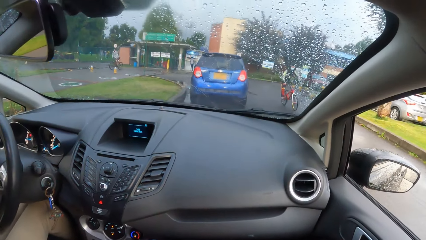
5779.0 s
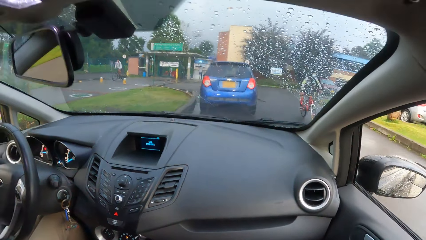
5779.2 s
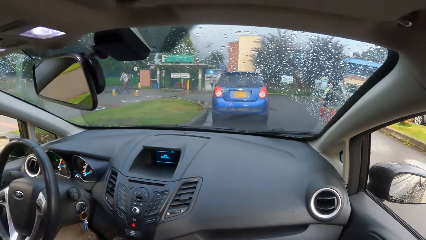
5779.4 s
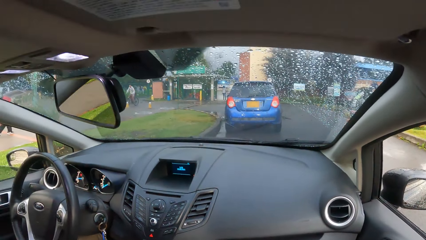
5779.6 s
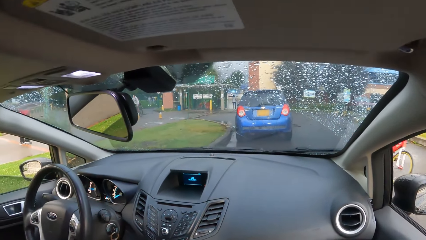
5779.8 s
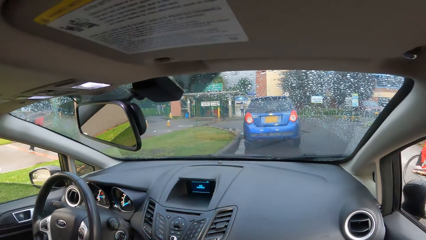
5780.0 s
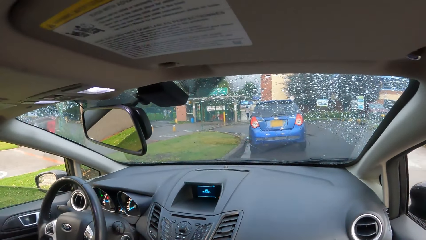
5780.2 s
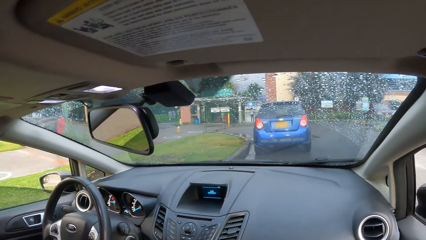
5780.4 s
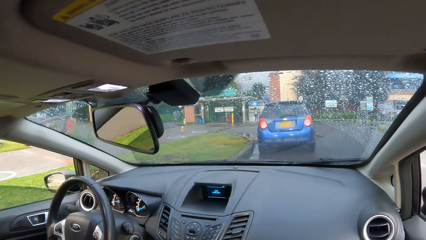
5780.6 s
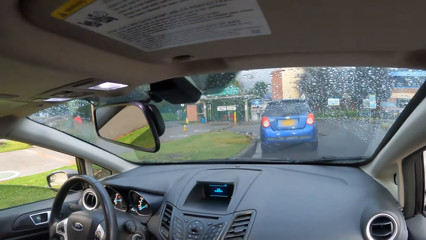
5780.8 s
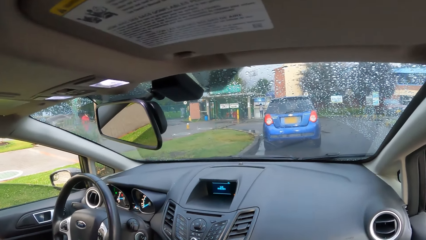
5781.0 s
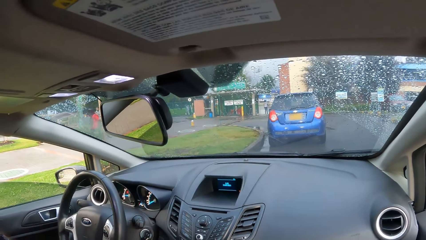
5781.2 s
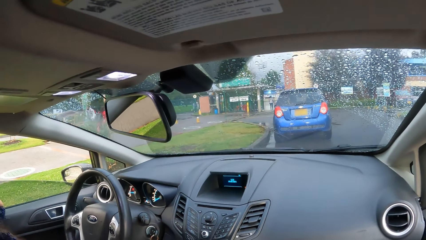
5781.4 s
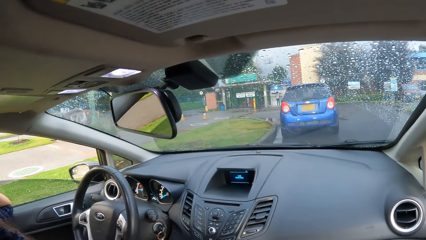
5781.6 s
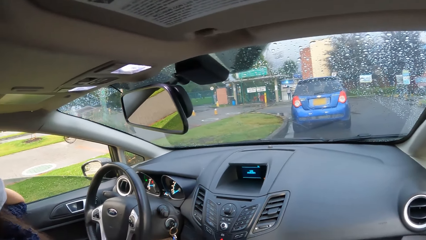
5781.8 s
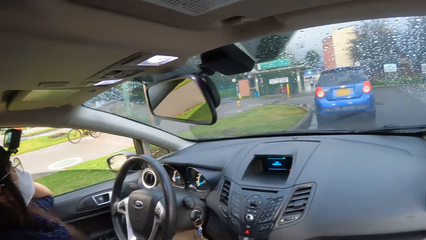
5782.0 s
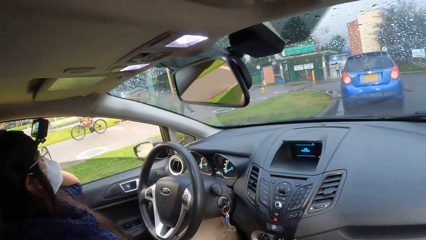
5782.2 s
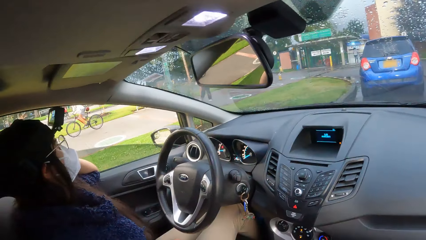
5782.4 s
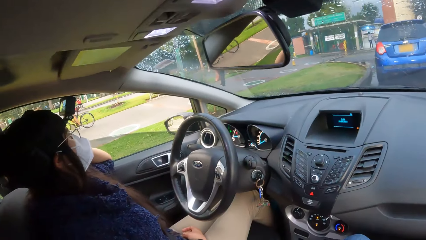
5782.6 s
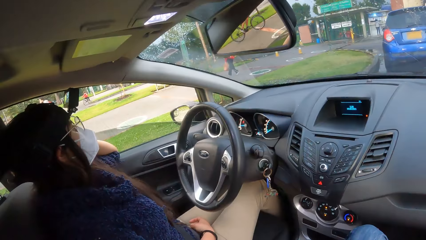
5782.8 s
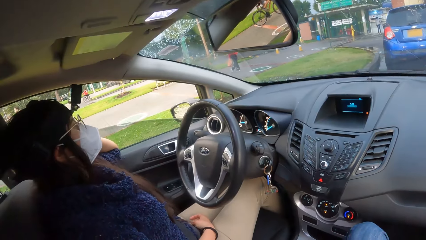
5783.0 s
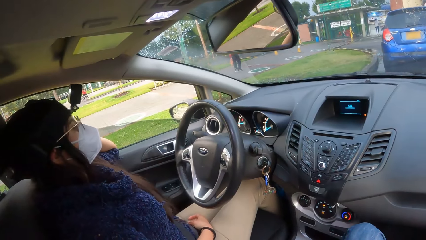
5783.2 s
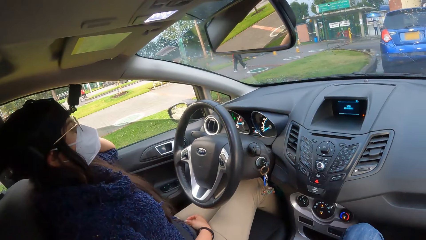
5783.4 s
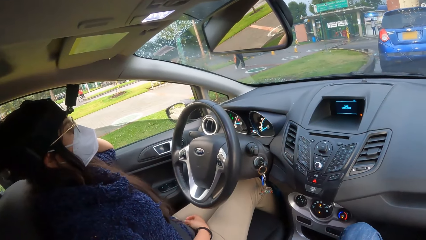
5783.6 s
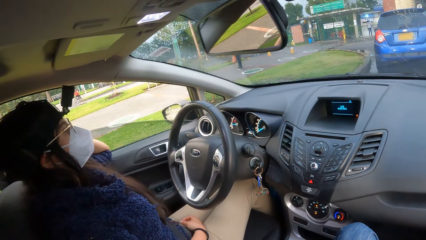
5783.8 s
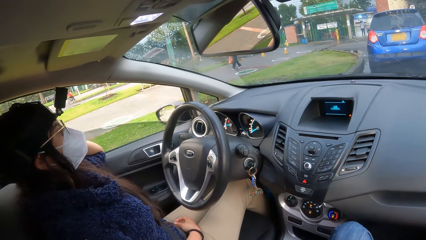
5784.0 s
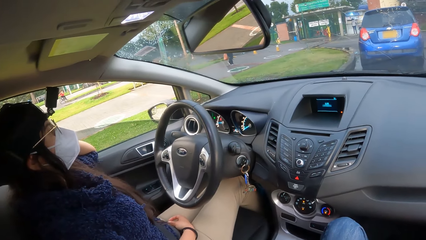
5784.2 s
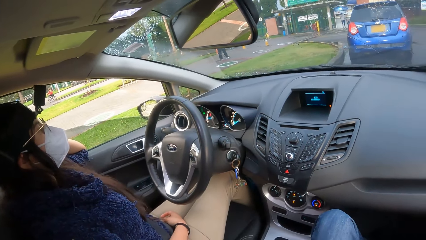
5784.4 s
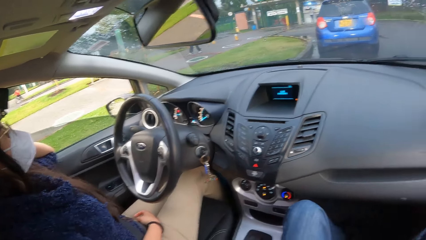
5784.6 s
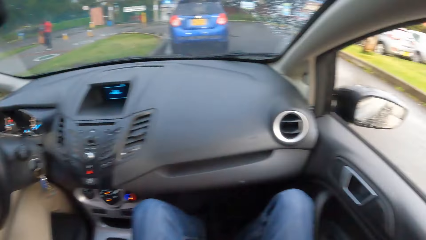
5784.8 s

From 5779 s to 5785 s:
A rider rides a motorcycle past the camera wearer.

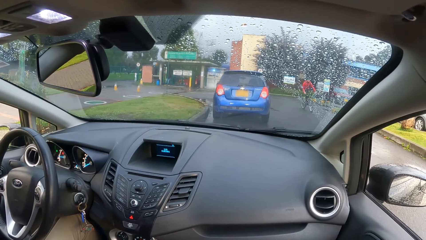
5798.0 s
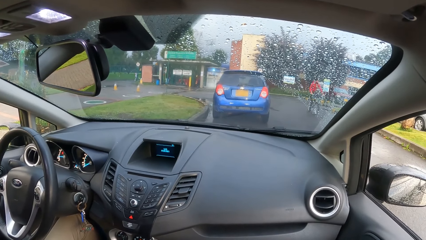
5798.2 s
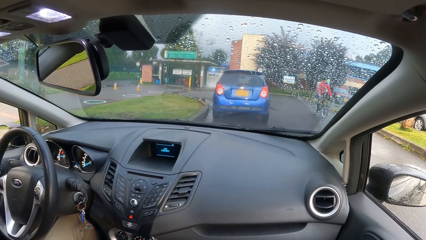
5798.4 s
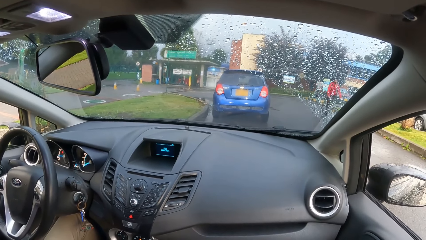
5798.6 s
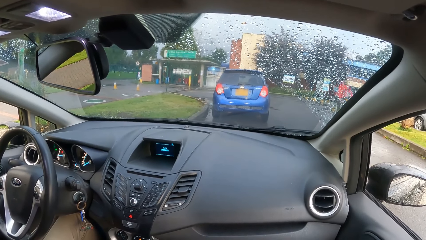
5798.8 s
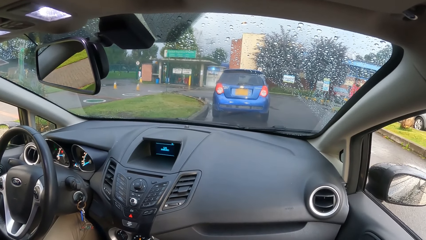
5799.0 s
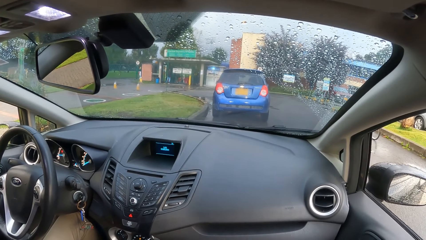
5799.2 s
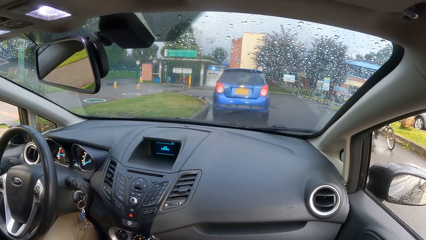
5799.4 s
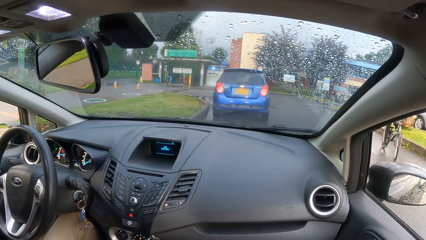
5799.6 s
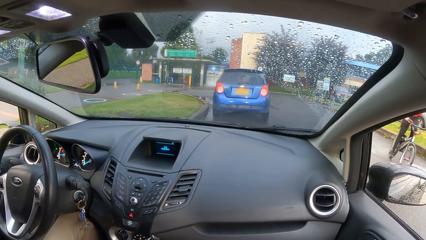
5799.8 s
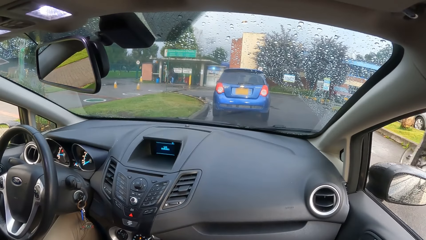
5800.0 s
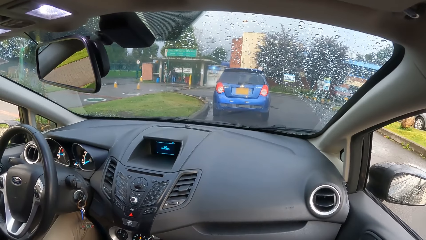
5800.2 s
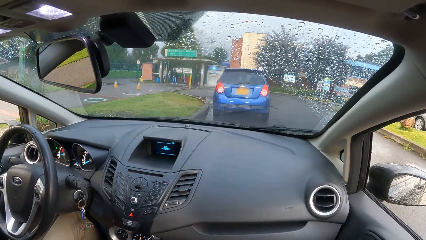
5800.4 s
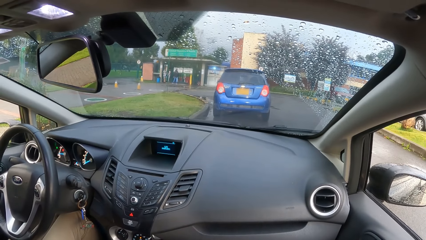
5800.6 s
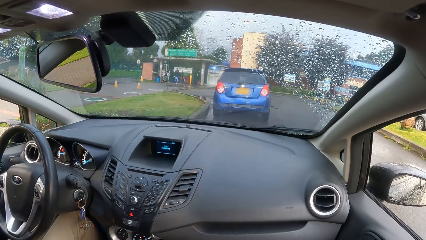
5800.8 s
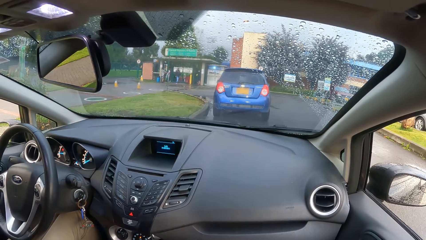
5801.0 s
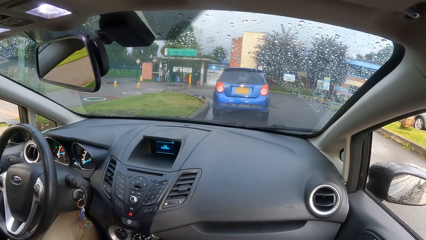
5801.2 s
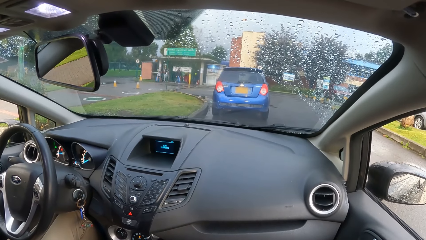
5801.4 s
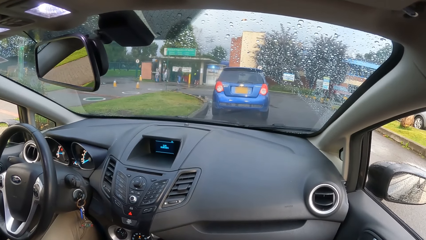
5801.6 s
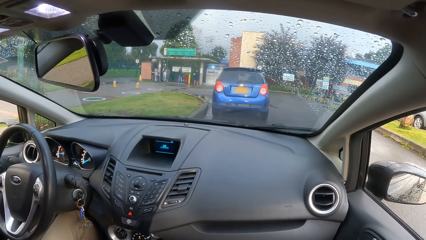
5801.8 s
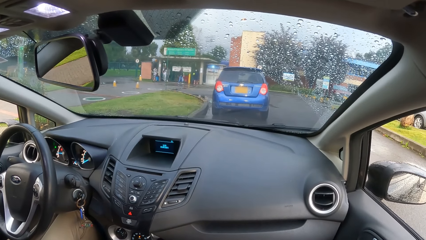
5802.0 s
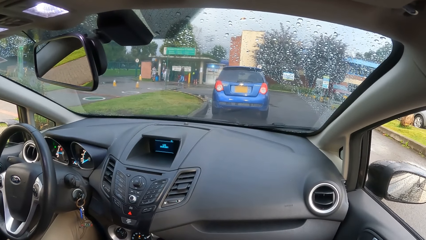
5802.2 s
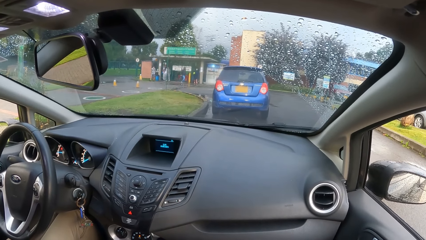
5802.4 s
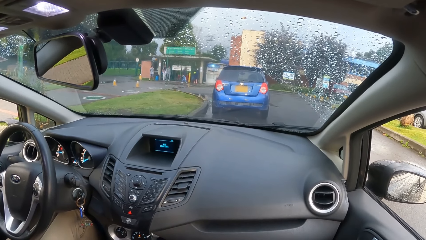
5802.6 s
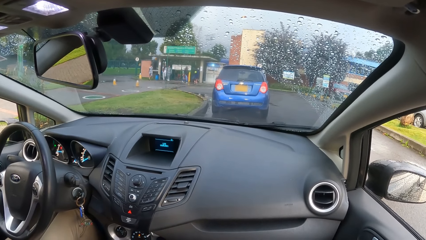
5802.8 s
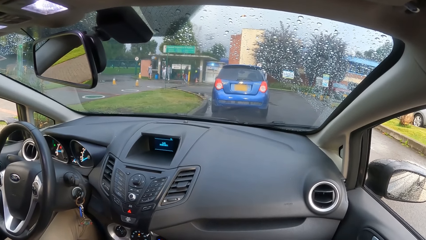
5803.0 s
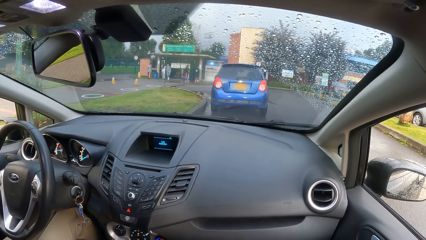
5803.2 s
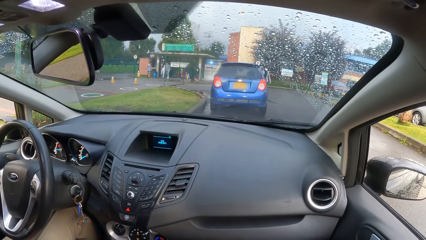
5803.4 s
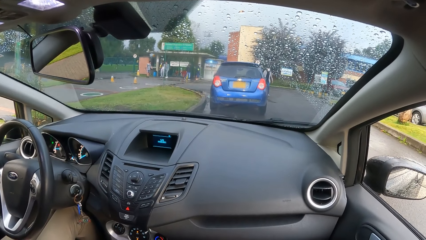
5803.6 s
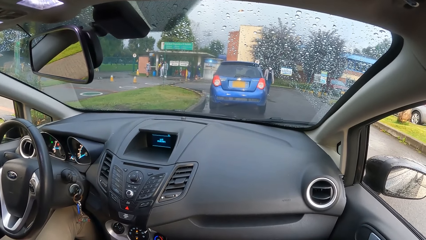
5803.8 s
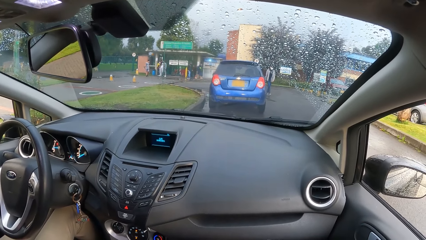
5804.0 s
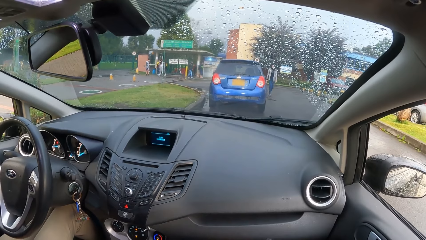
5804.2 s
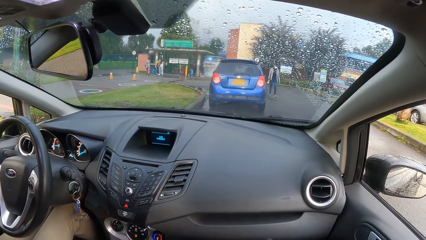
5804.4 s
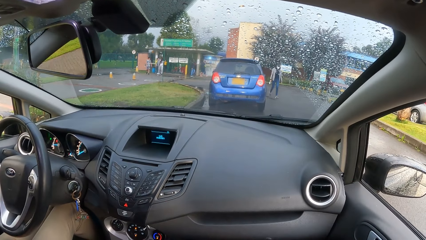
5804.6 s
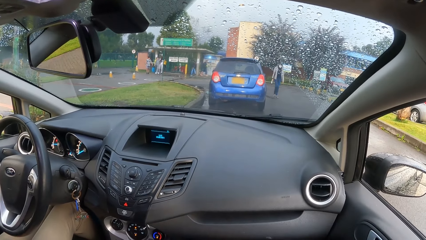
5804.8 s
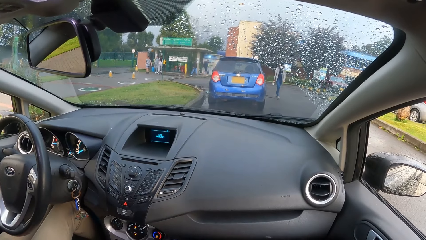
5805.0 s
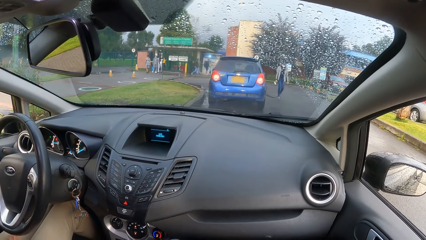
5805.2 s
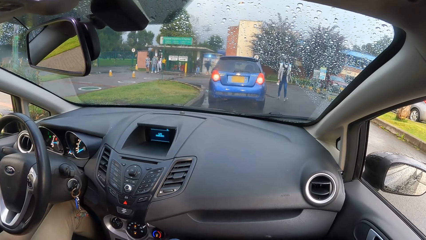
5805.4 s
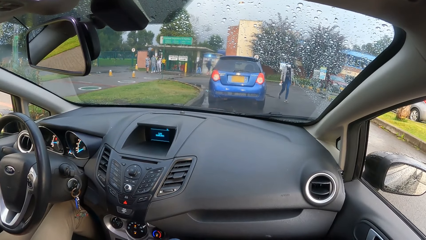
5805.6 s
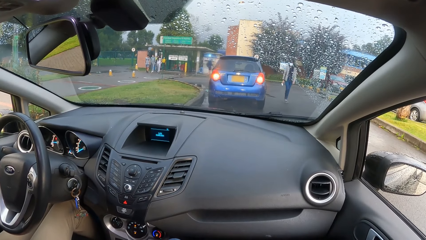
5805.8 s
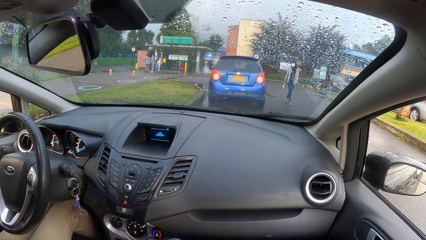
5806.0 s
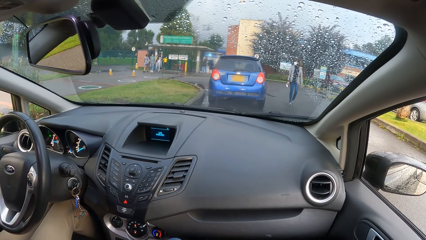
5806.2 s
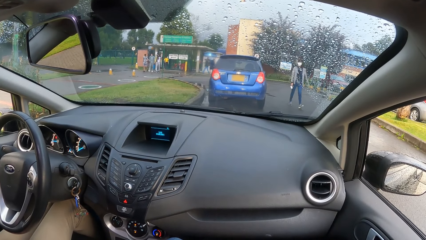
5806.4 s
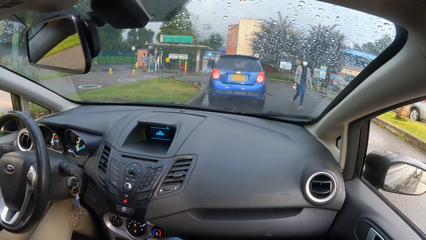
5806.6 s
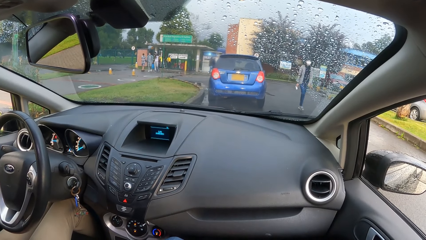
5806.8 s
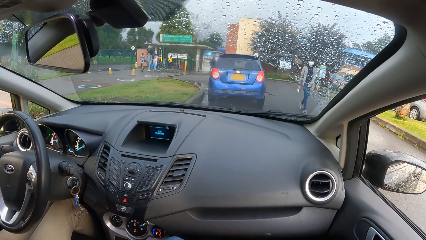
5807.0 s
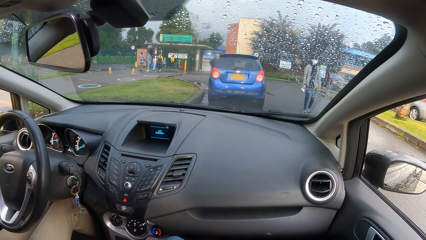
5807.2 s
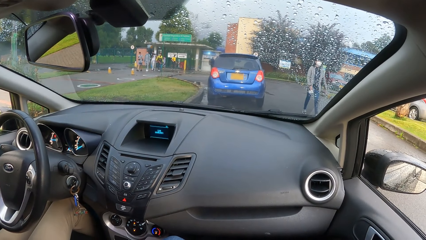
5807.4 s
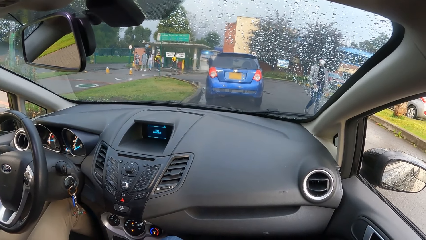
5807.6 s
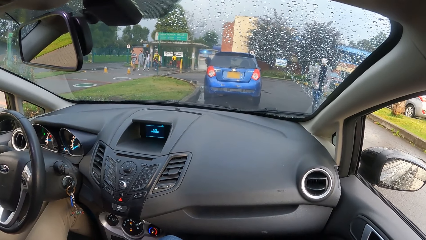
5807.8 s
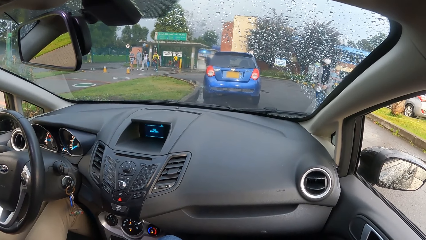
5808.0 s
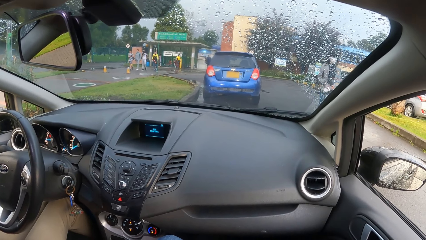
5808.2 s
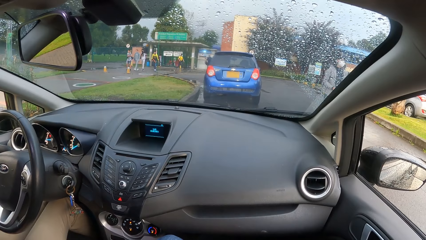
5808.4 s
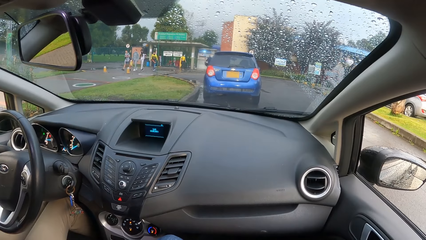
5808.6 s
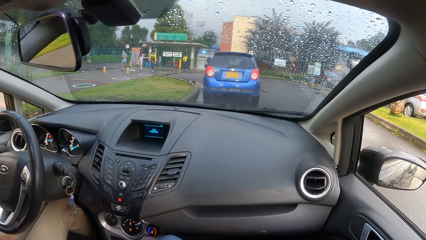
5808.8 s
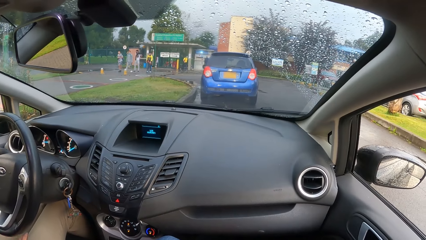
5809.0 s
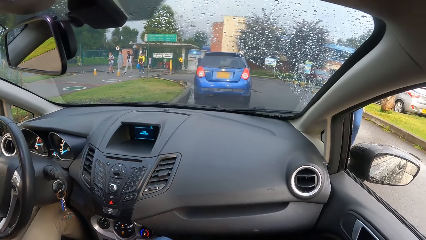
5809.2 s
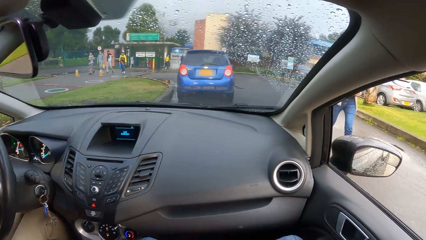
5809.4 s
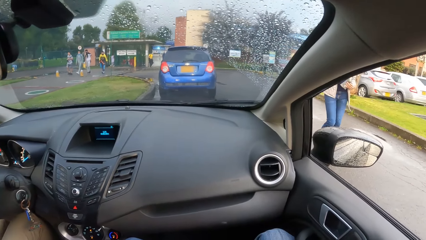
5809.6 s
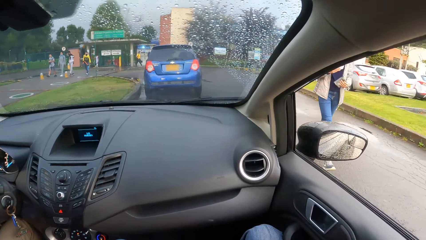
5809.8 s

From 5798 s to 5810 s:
A rider rides a motorcycle past the camera wearer.
